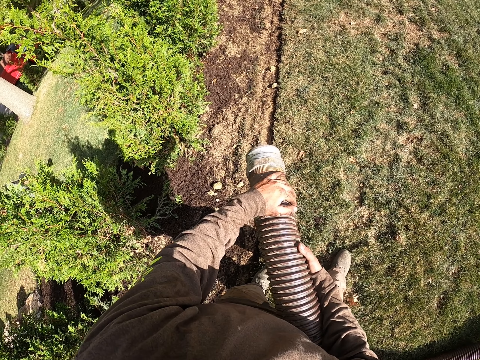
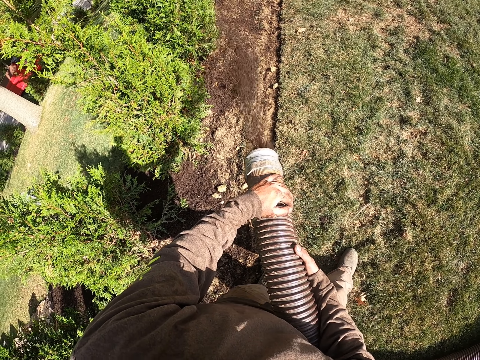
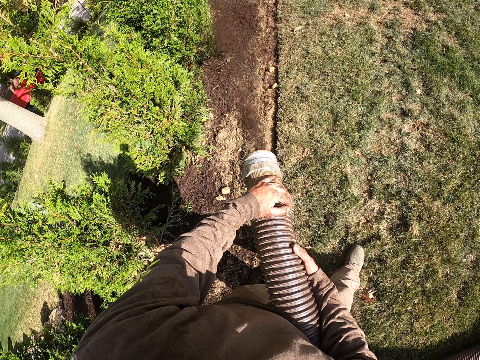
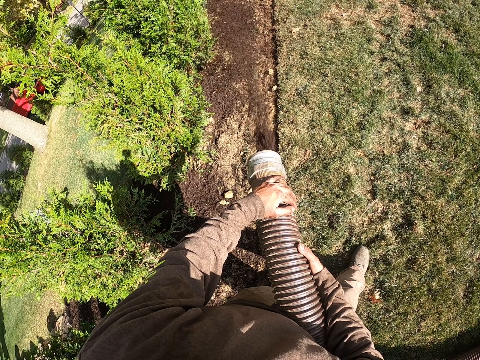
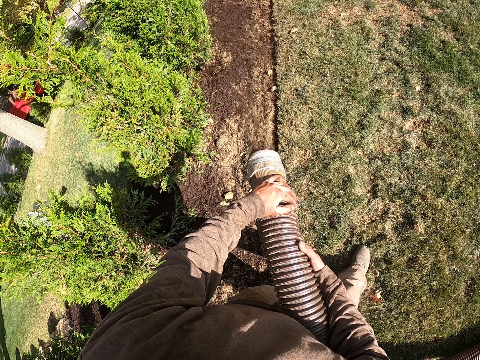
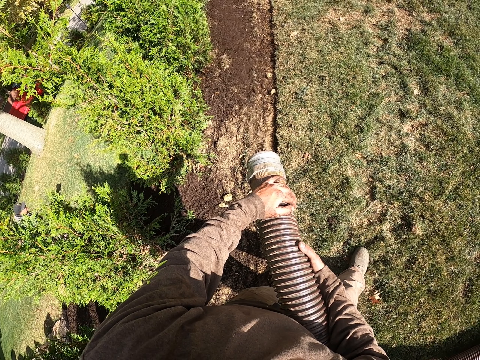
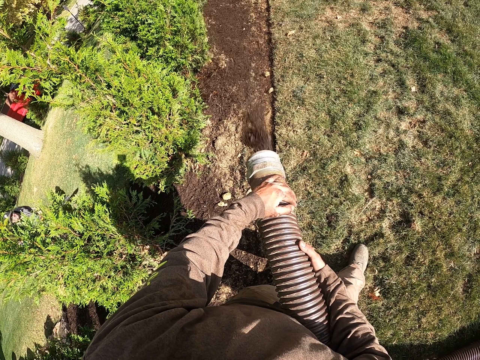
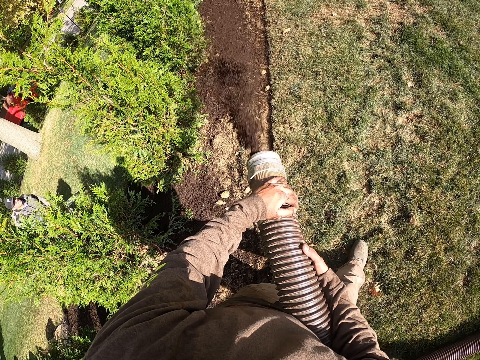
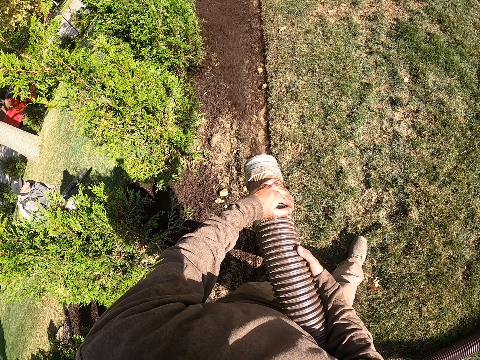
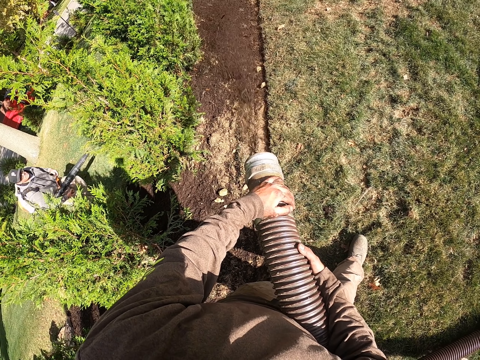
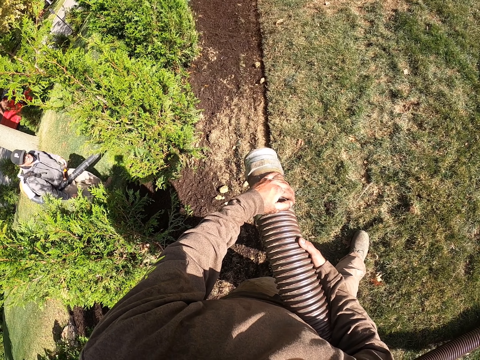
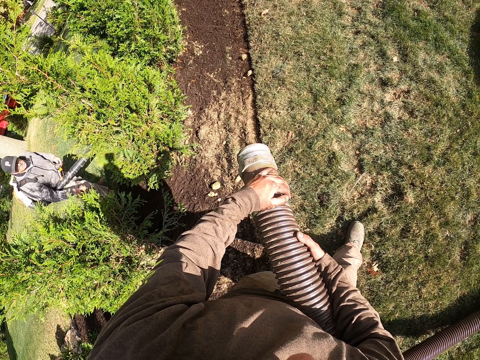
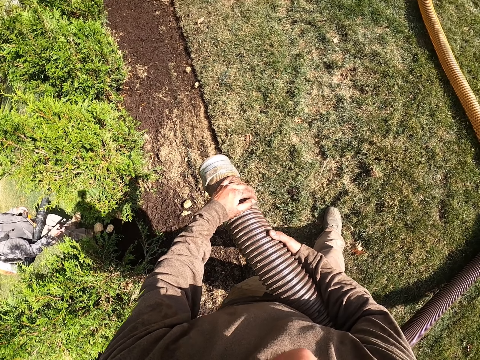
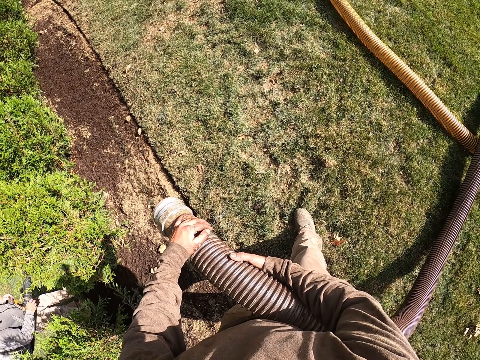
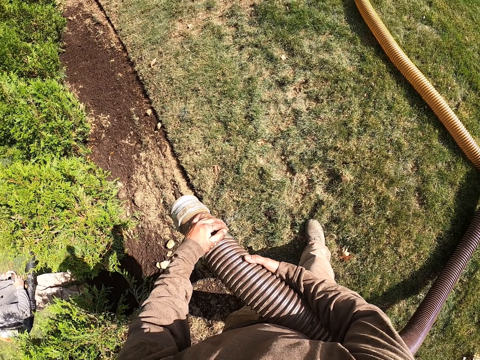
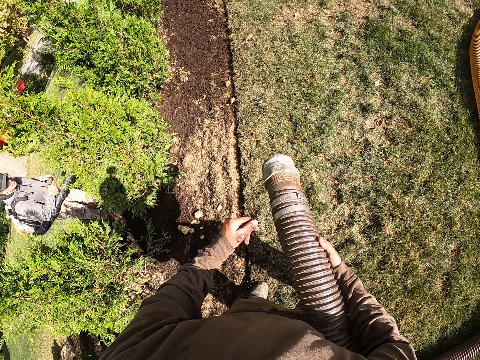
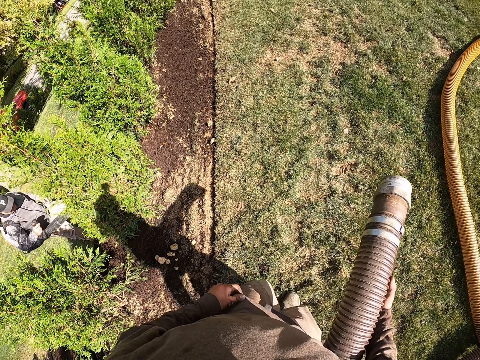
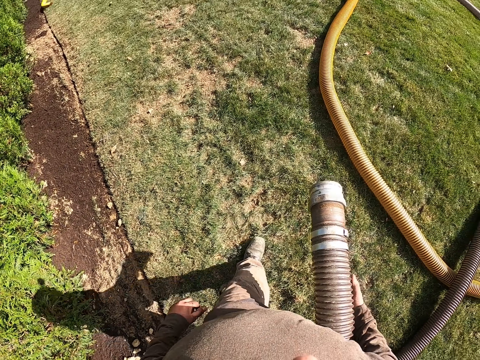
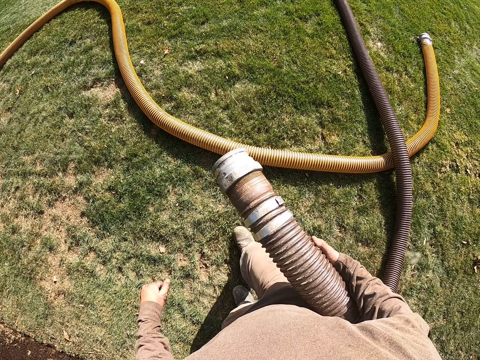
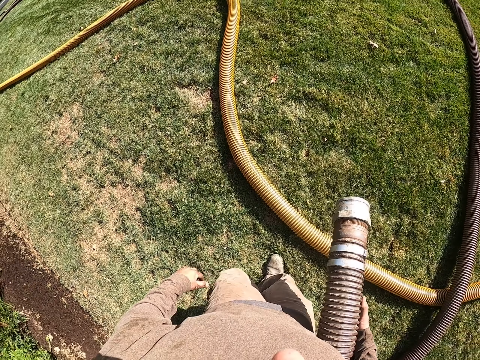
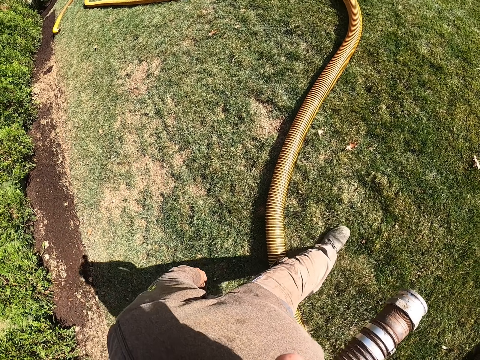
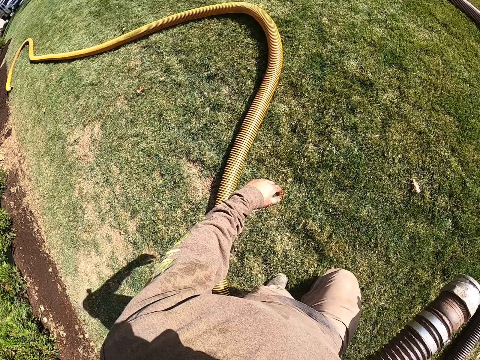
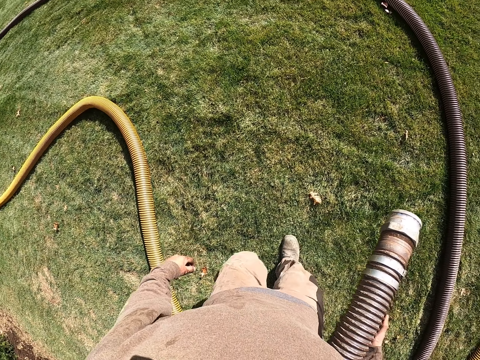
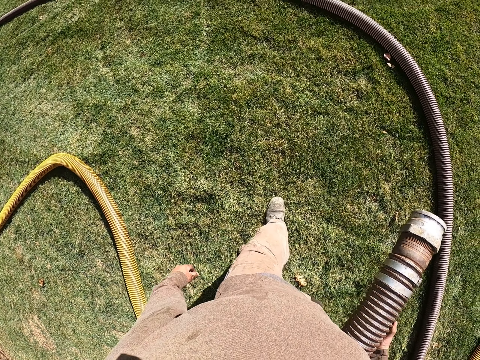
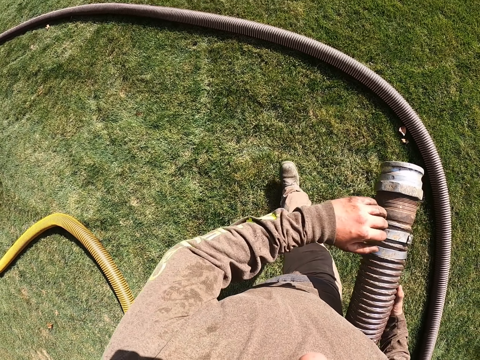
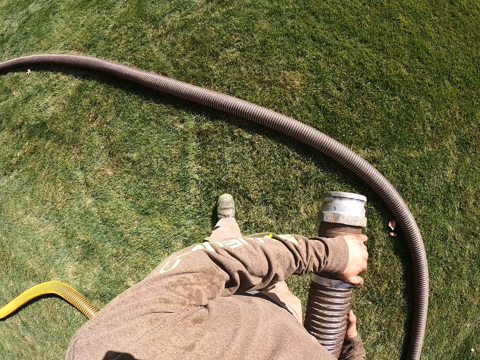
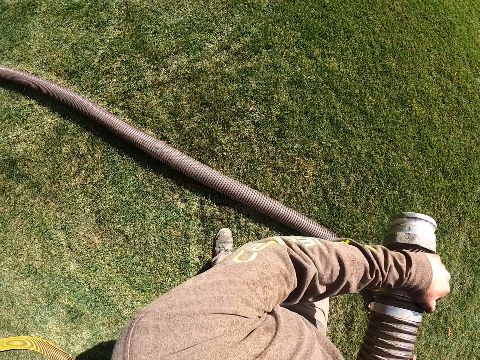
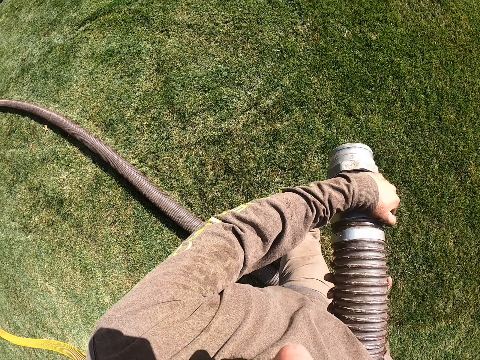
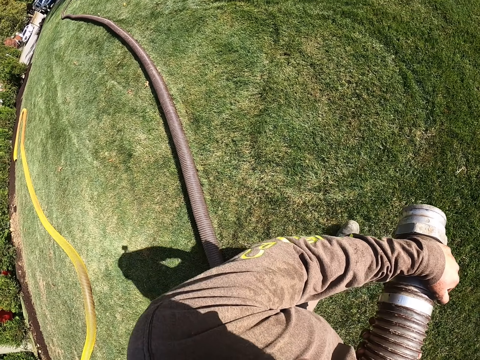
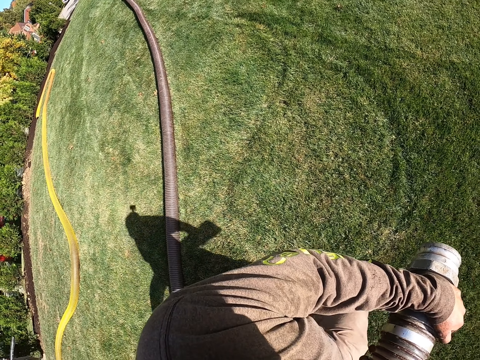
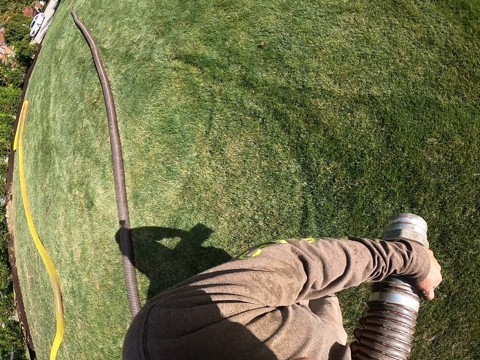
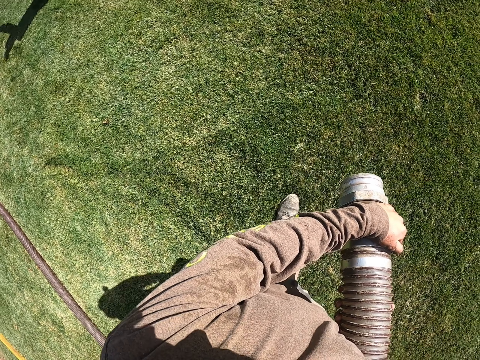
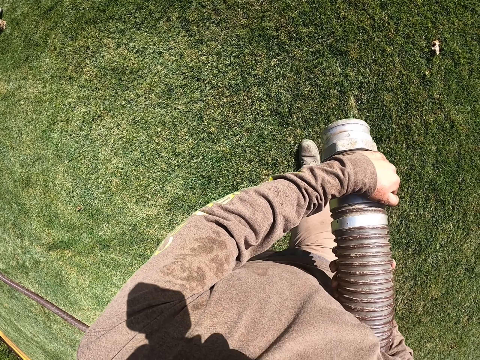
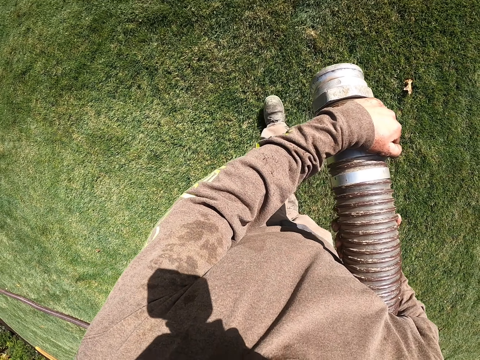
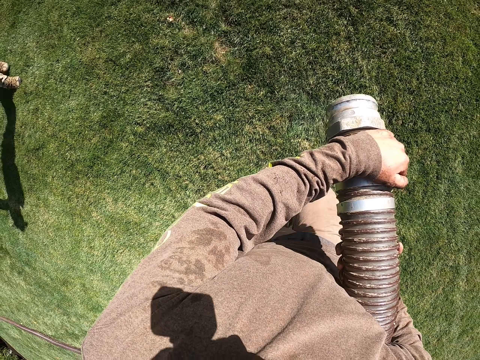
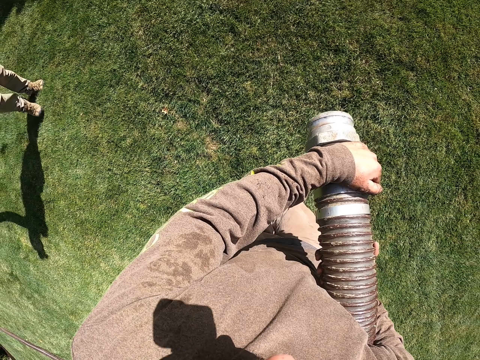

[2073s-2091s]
The camera wearer applies fertilizer on the flowers with a pipe. They pour manure on the ground. They throw a rock on the ground. They walk right. They walk on the lawn. They walk left.

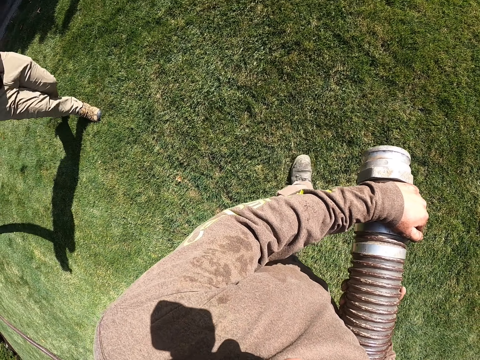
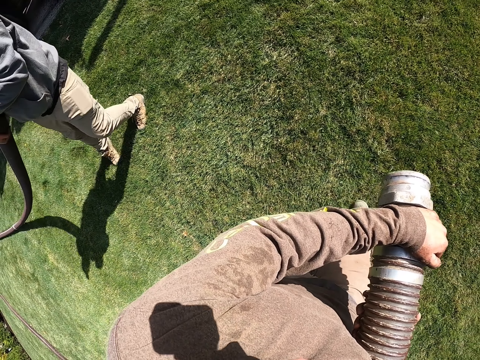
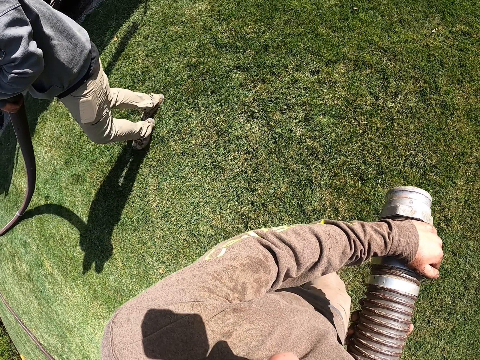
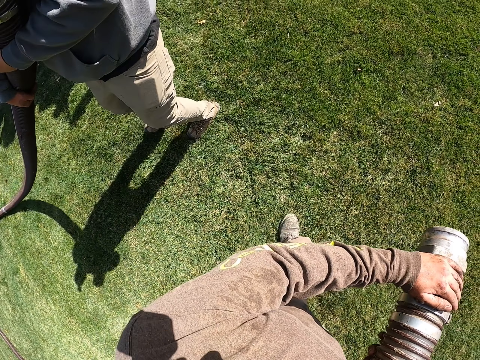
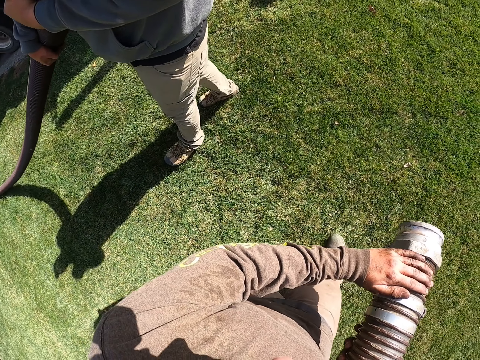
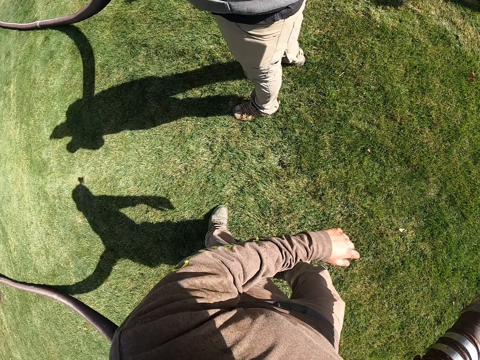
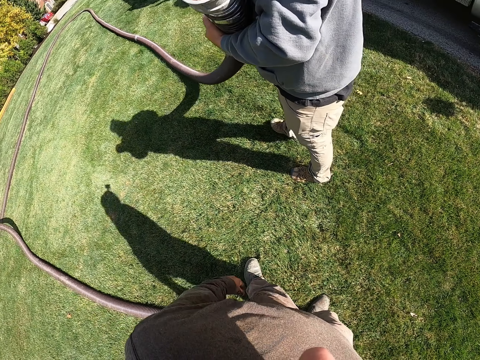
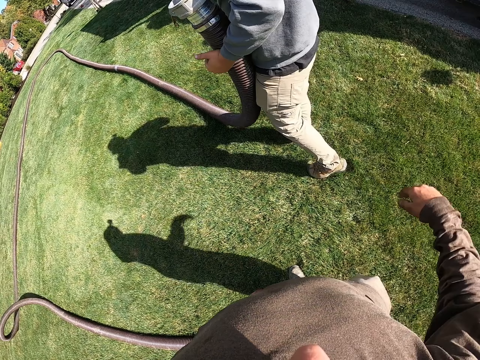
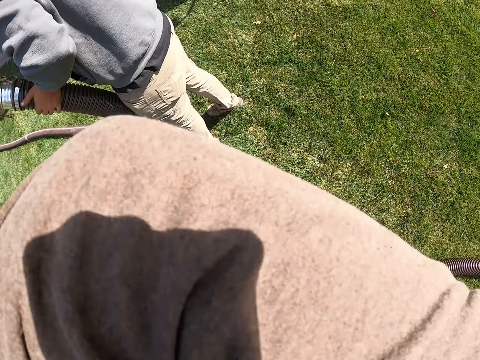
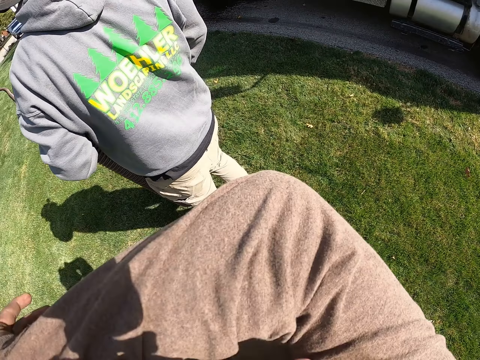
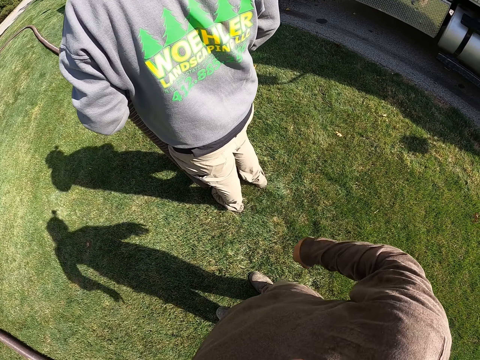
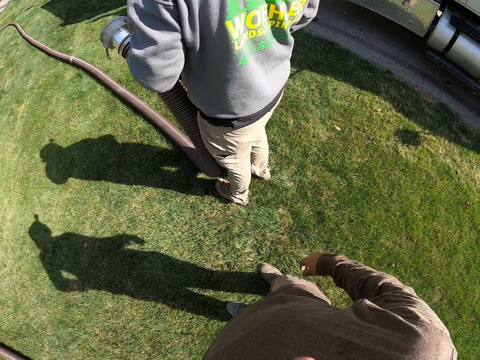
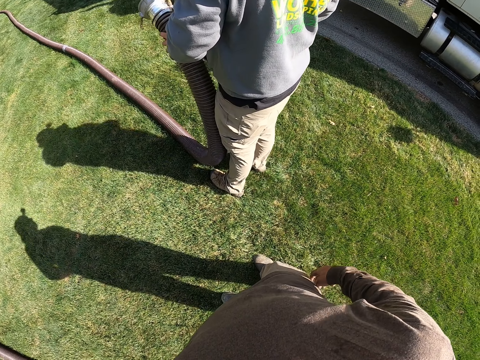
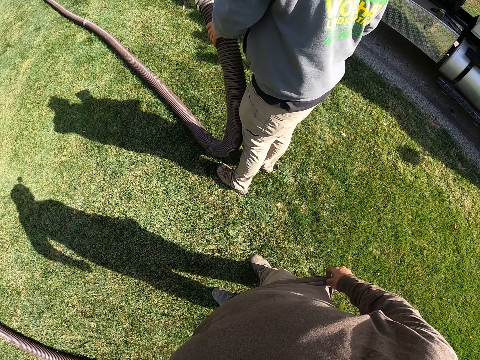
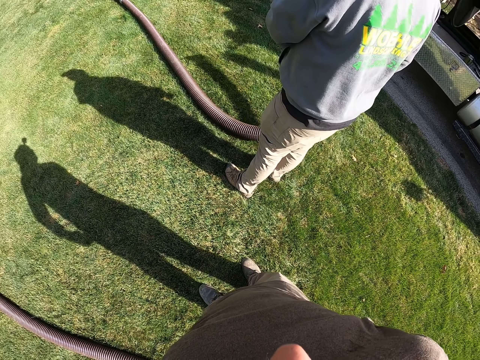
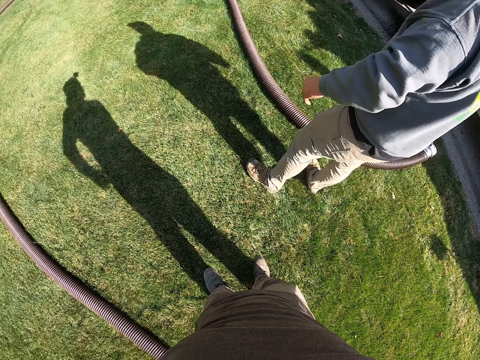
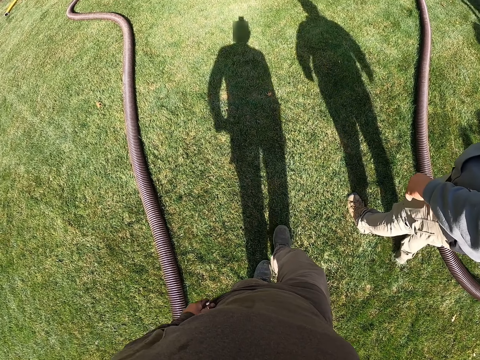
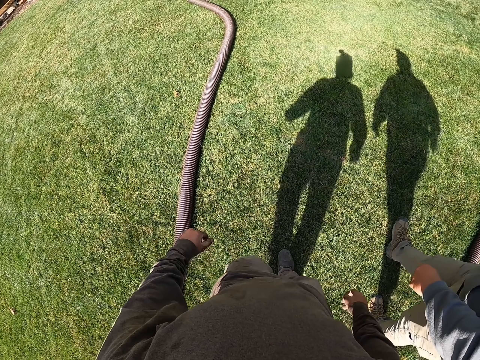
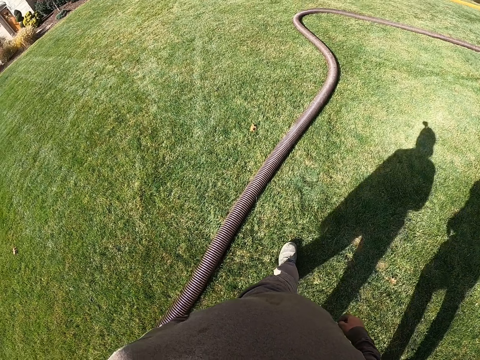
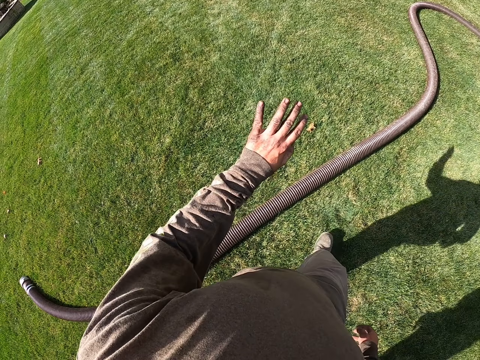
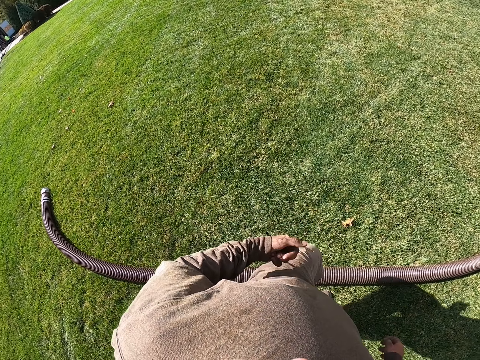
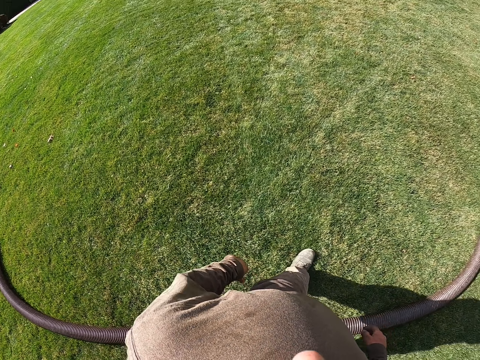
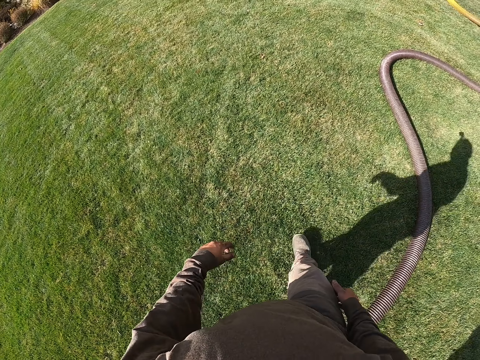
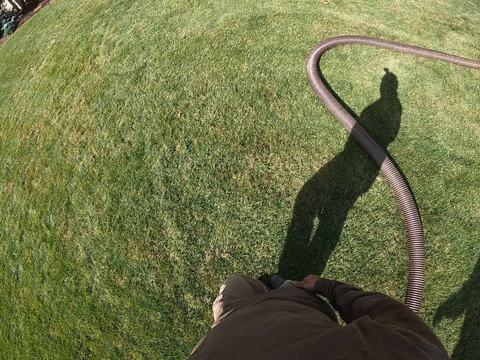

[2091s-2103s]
A man pulls a pipe. The camera wearer drops the pipe on the grass. They turn back and wipe their face. The man drops the pipe on the ground. The camera wearer walks forward and walks left.
